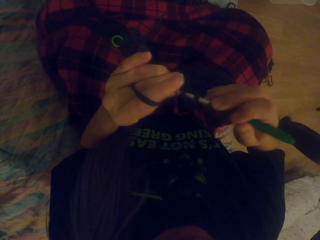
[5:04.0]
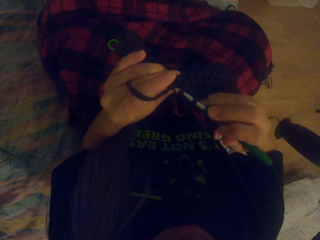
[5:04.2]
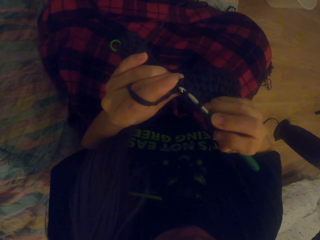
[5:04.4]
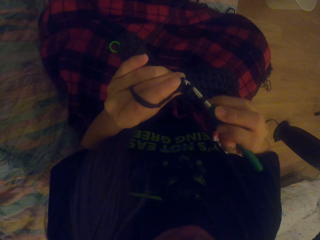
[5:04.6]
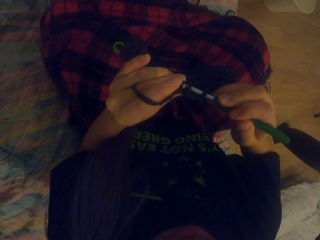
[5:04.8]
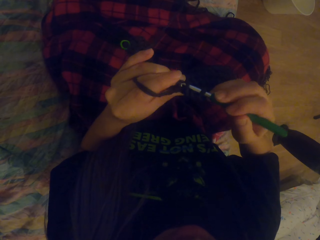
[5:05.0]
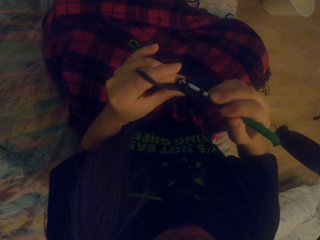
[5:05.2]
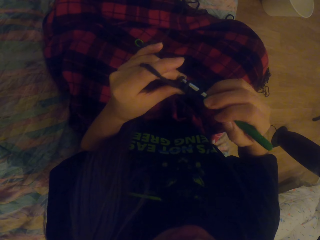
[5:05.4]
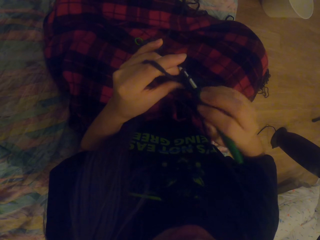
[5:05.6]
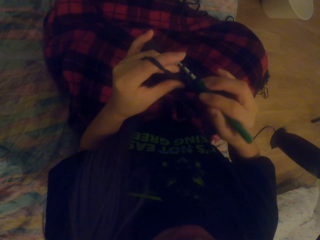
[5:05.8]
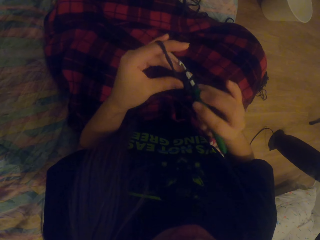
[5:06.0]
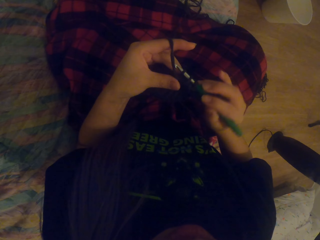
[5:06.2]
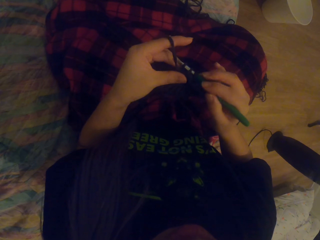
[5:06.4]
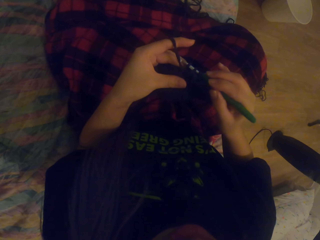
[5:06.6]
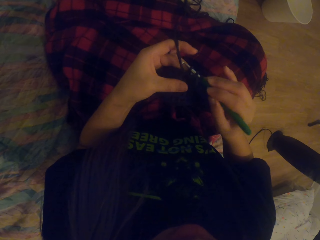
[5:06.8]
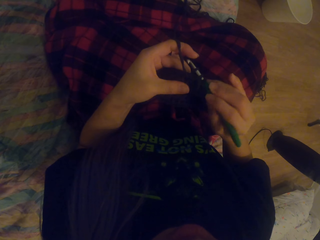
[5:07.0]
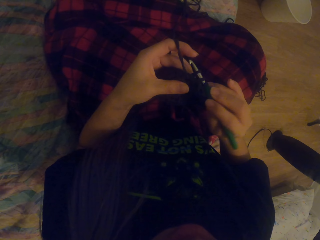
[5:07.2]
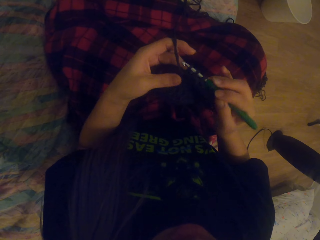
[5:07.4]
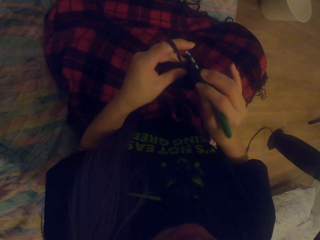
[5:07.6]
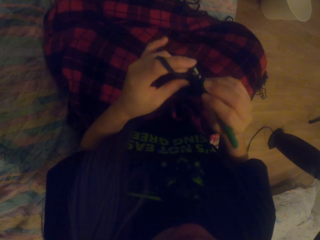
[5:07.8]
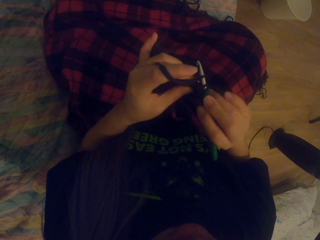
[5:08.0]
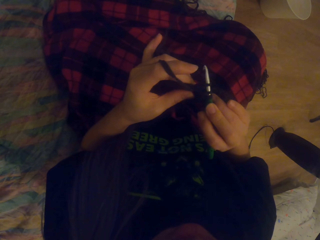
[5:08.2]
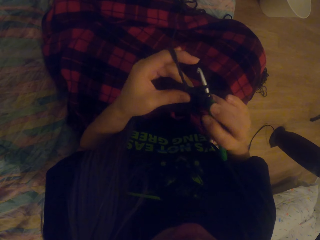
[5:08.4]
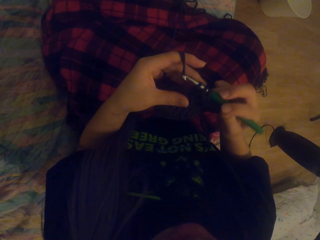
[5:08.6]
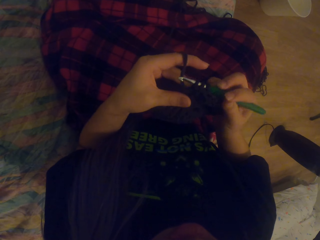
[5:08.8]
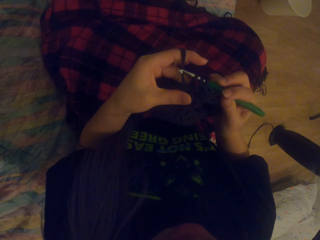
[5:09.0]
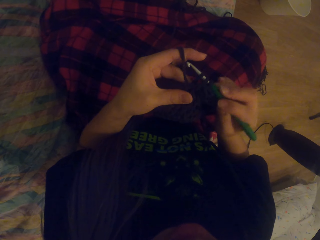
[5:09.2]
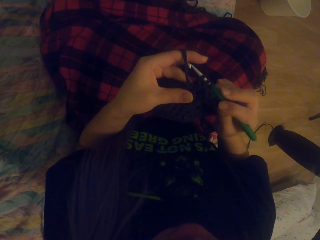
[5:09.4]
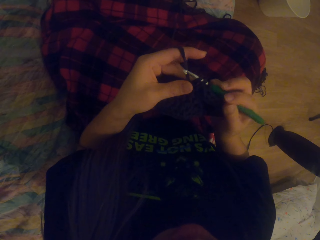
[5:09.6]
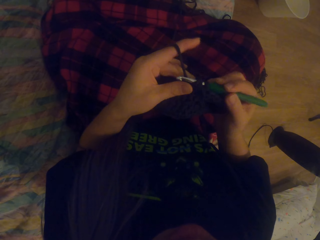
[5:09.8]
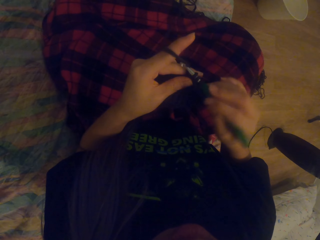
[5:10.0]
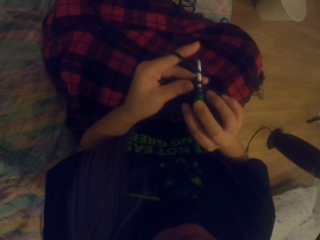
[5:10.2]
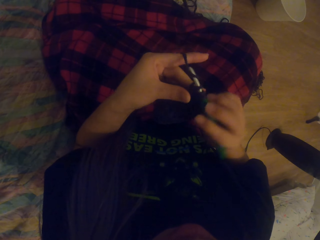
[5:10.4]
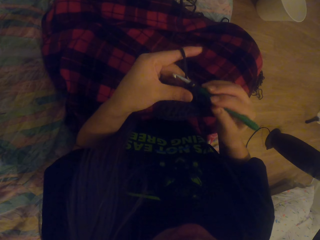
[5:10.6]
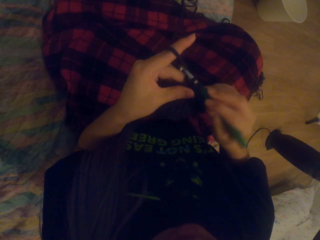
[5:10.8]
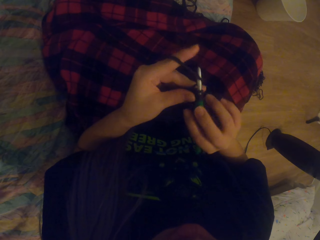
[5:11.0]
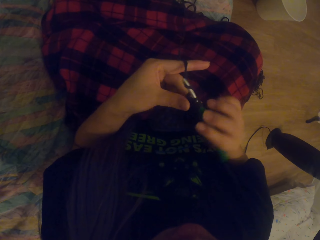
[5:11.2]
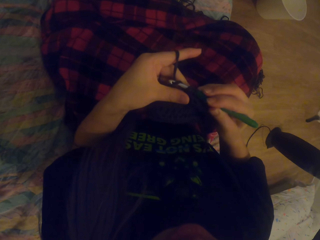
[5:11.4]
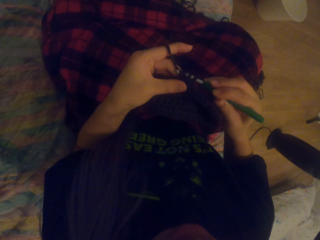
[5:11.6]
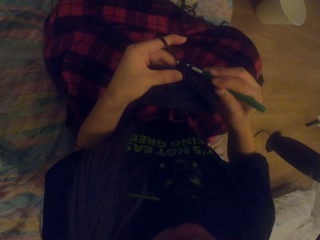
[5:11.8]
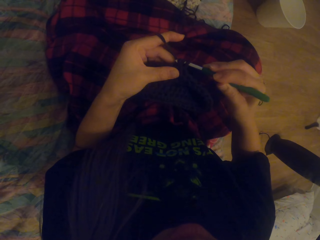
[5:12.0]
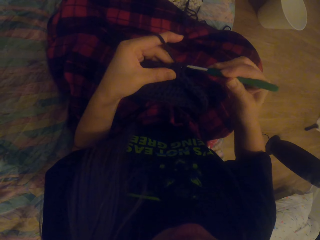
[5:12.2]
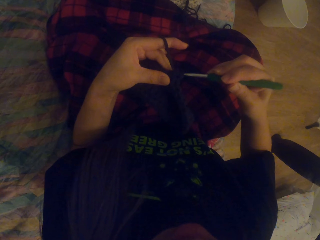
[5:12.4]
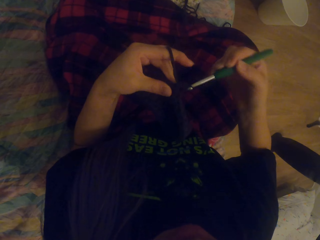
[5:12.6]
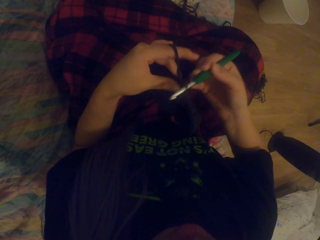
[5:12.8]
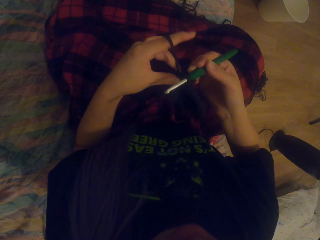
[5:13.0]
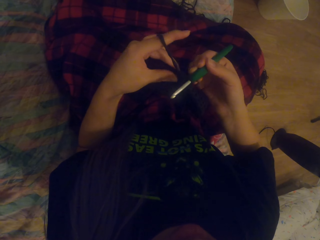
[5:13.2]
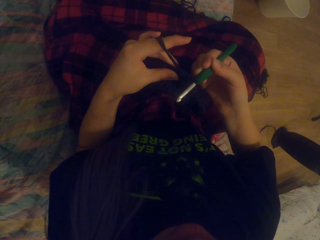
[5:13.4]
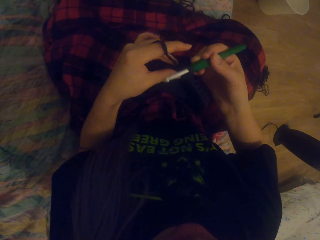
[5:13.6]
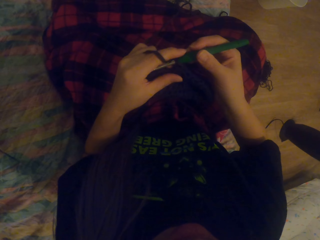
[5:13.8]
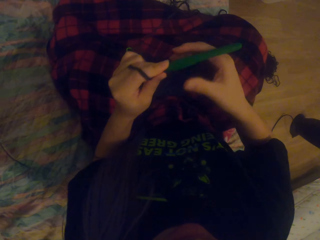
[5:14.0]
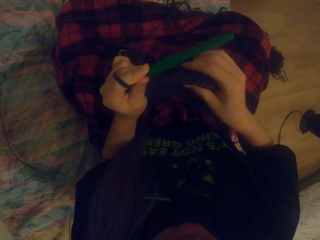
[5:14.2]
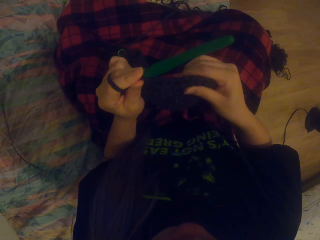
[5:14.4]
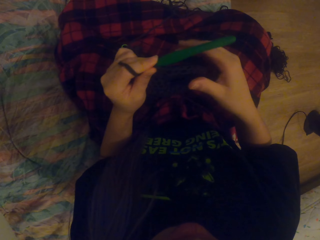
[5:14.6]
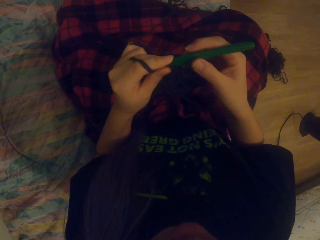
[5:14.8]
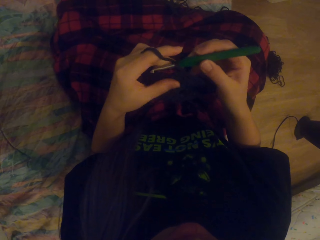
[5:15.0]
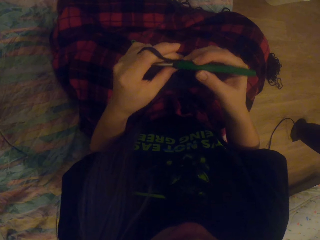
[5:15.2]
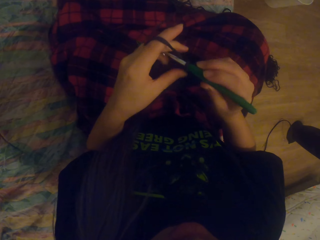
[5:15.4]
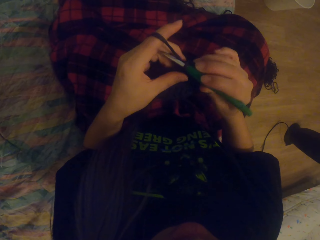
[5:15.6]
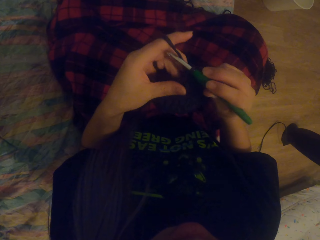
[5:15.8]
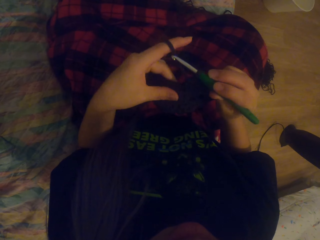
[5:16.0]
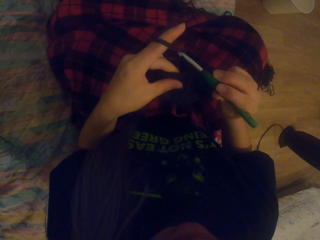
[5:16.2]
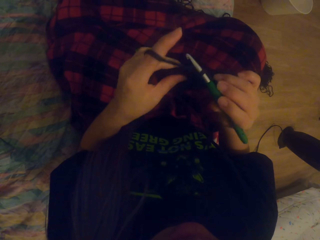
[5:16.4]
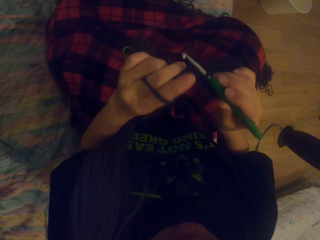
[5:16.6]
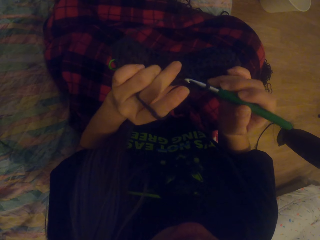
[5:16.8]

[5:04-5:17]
The camera wearer stretches the crochet.

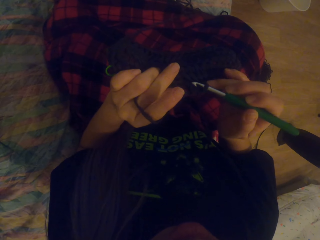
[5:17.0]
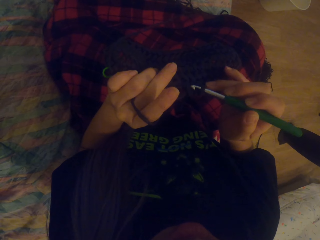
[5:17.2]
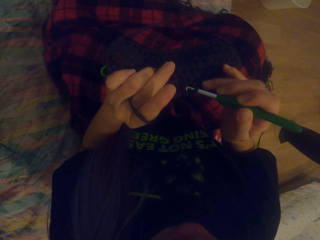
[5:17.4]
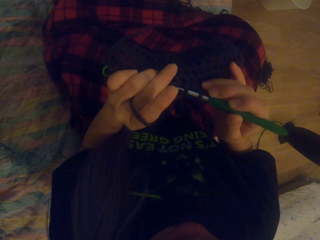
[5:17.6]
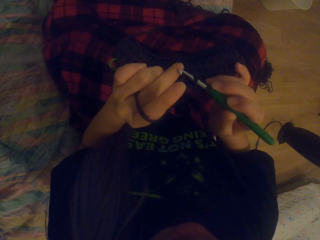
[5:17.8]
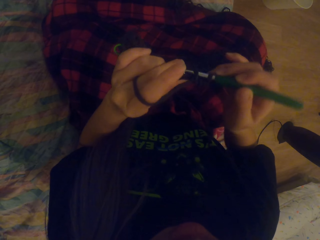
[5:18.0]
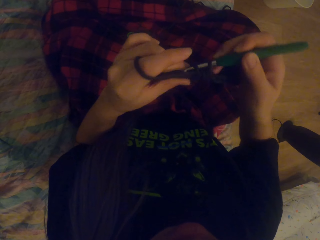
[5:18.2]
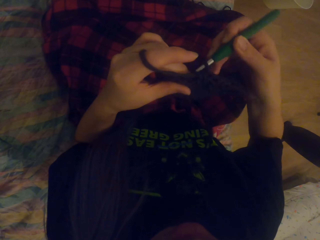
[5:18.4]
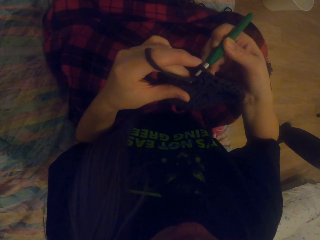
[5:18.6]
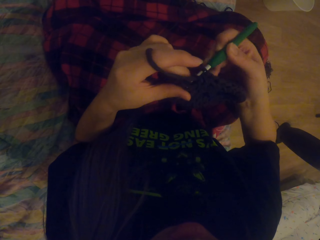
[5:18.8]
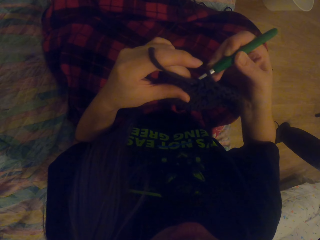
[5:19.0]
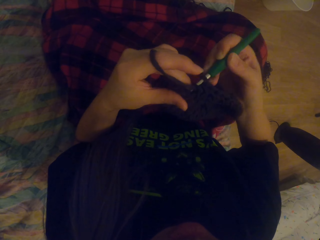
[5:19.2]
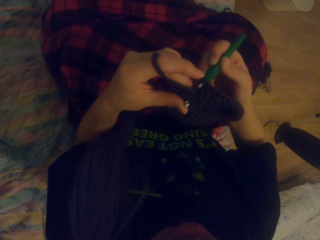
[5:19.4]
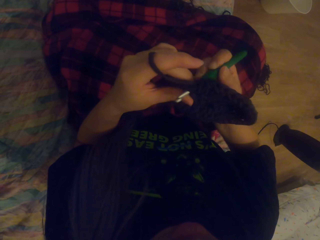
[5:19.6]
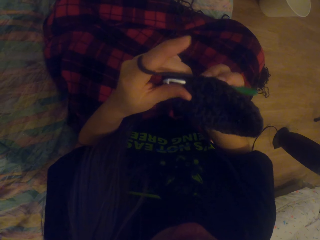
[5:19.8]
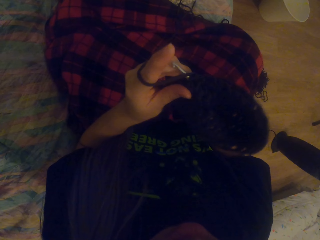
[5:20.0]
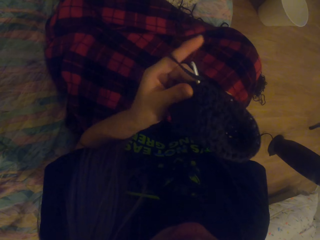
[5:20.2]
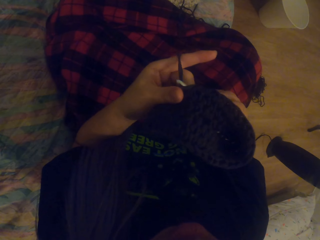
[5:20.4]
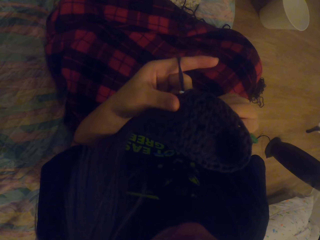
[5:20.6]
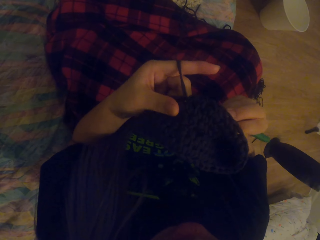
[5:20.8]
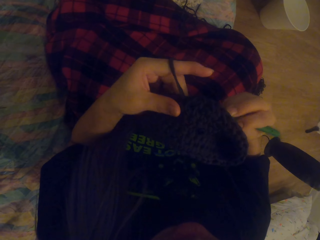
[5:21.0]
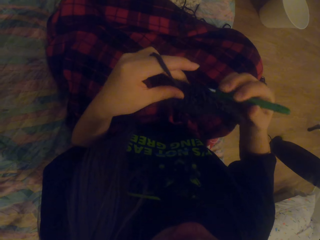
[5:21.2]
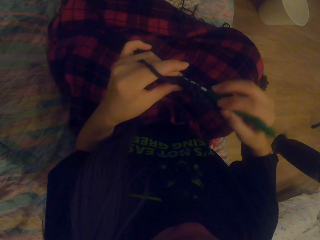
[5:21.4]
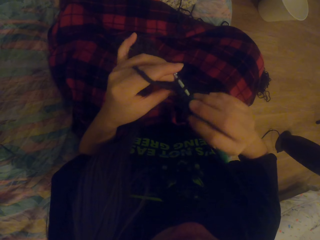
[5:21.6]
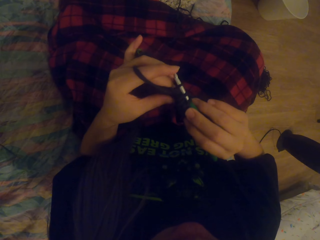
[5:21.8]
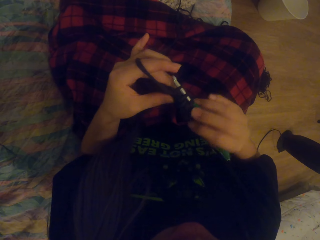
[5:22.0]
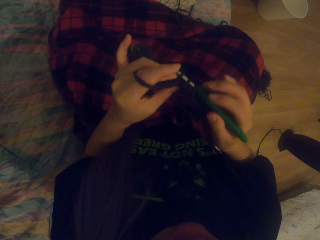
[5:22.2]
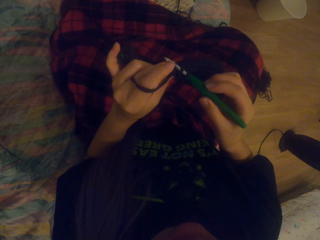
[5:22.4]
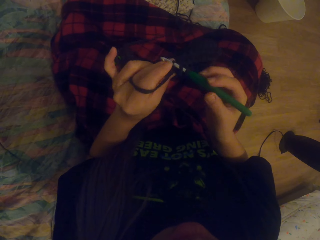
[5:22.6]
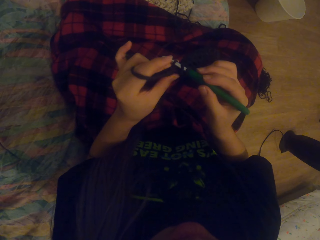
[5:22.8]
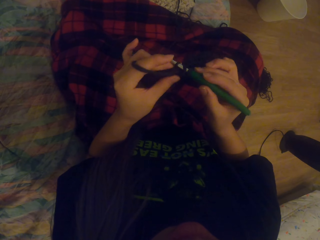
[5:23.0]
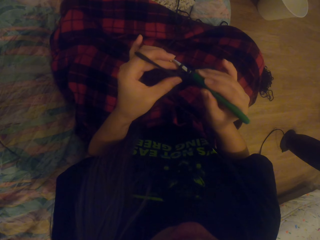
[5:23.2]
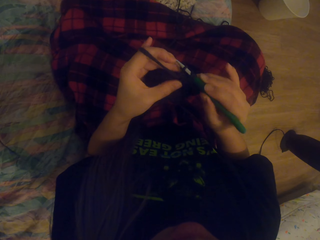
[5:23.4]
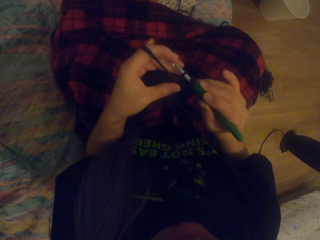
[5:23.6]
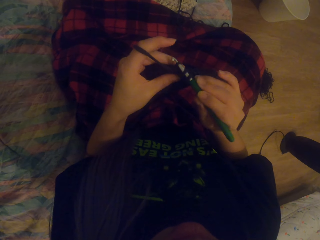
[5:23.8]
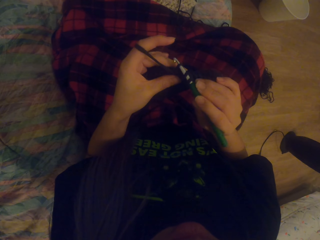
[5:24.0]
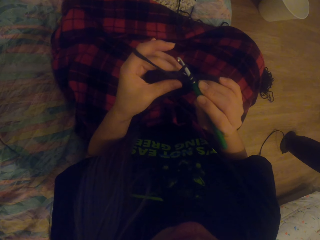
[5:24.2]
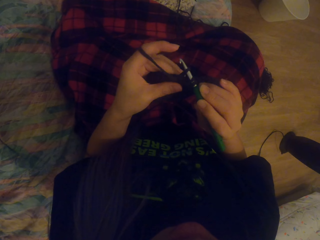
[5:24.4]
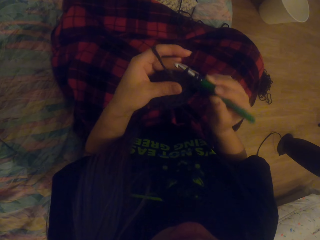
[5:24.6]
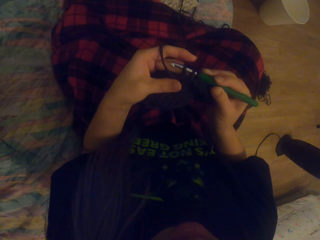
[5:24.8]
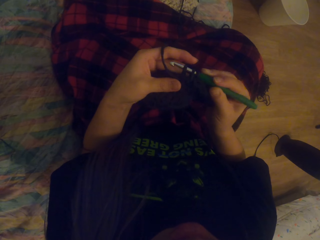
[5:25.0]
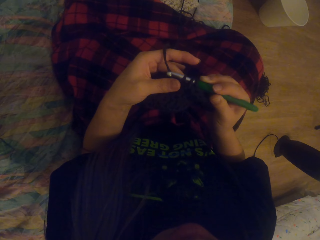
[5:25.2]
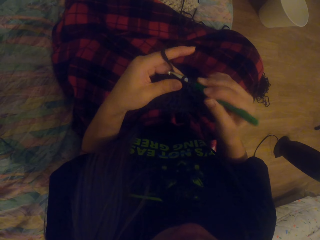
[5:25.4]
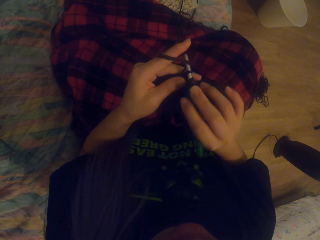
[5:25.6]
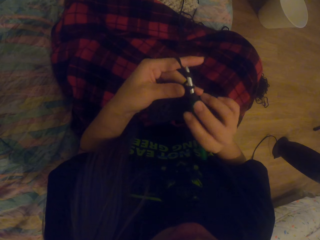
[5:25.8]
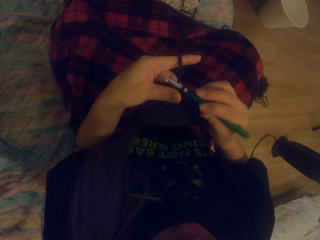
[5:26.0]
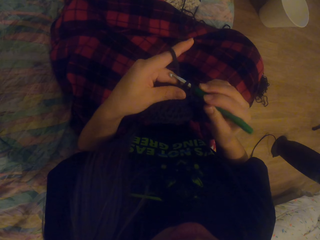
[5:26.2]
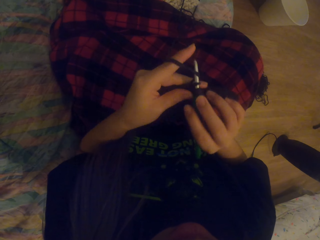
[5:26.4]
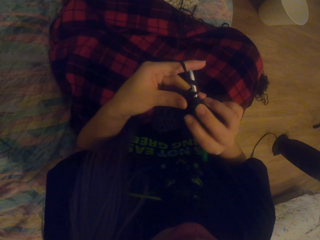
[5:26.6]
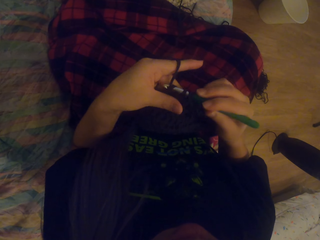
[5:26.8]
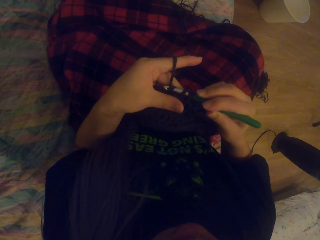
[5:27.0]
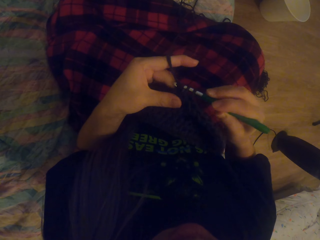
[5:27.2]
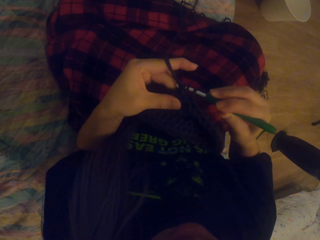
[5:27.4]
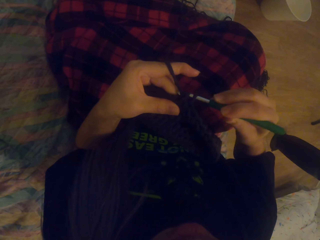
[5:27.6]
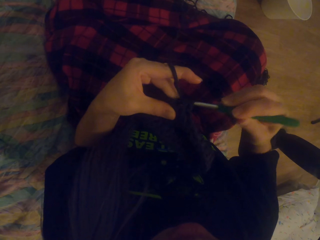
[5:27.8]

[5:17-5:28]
The camera wearer crochets using a yarn and a crochet hook.
